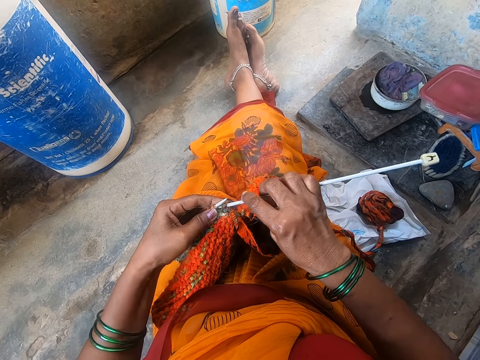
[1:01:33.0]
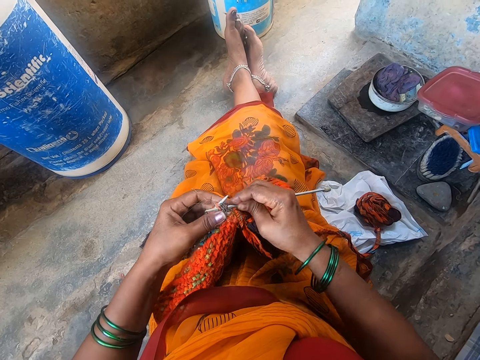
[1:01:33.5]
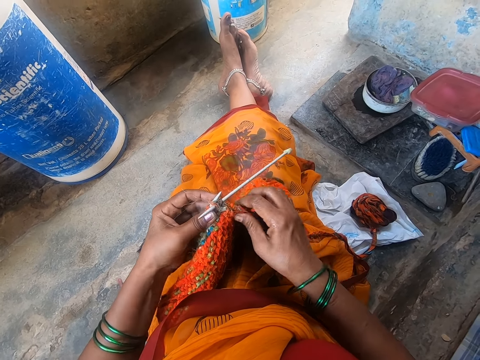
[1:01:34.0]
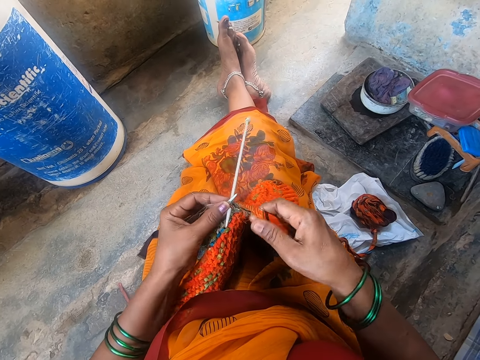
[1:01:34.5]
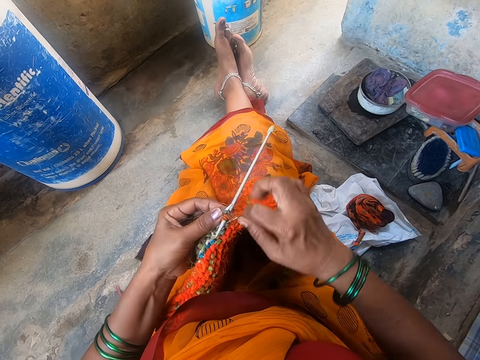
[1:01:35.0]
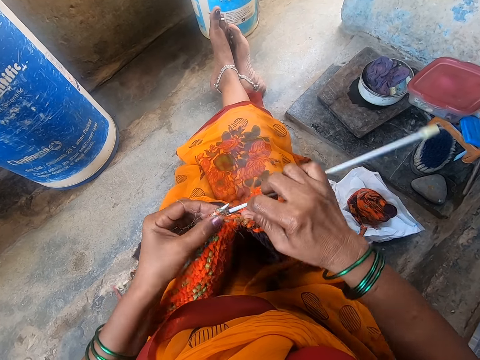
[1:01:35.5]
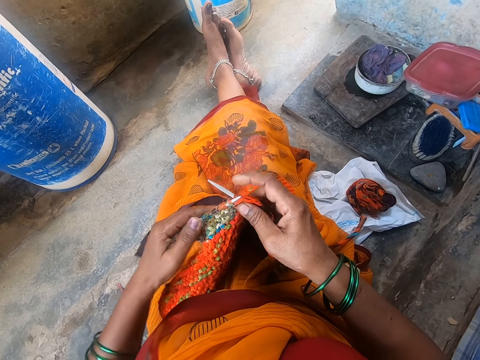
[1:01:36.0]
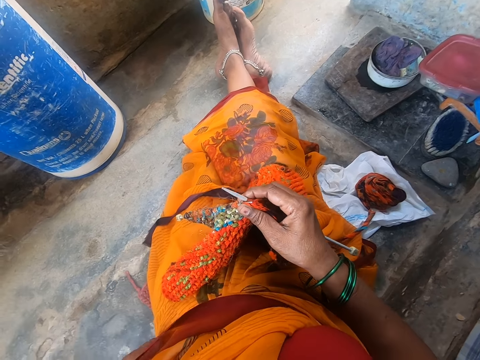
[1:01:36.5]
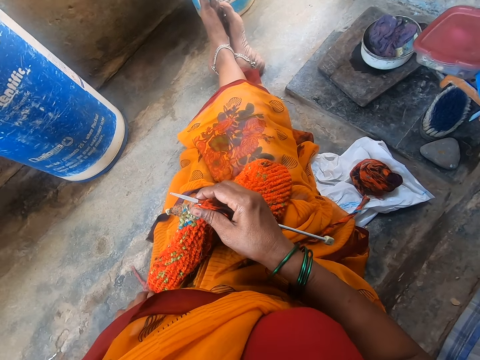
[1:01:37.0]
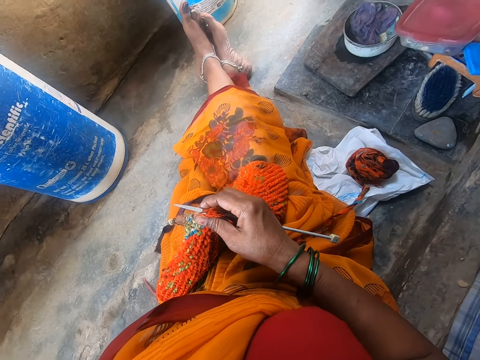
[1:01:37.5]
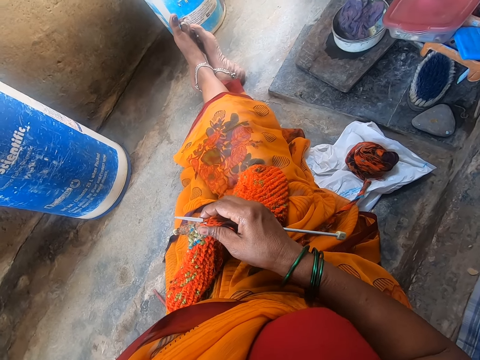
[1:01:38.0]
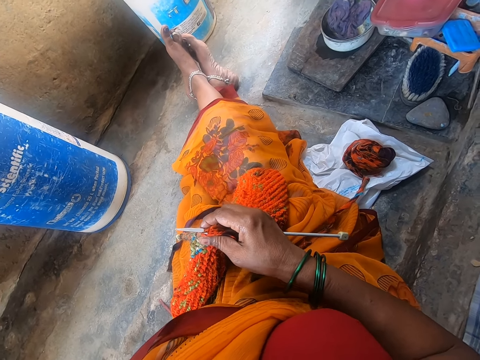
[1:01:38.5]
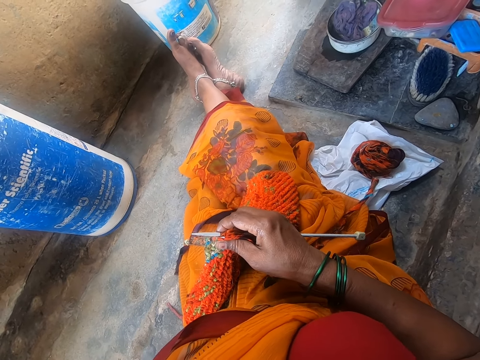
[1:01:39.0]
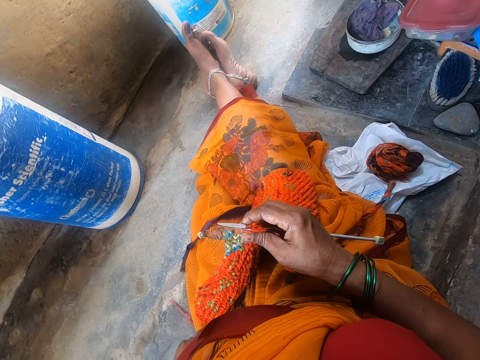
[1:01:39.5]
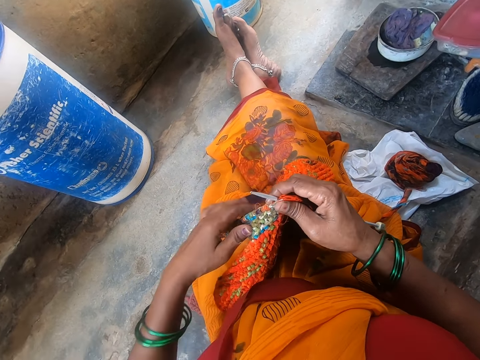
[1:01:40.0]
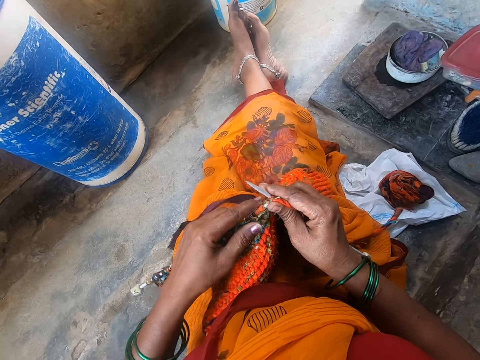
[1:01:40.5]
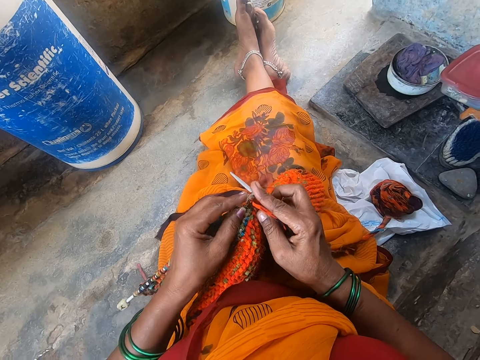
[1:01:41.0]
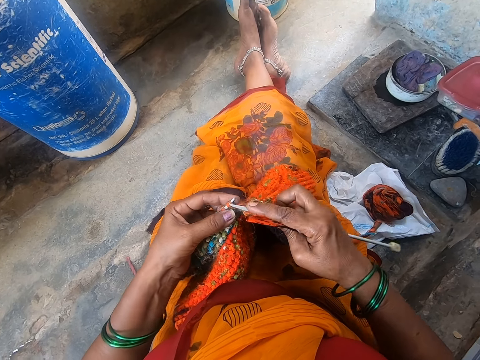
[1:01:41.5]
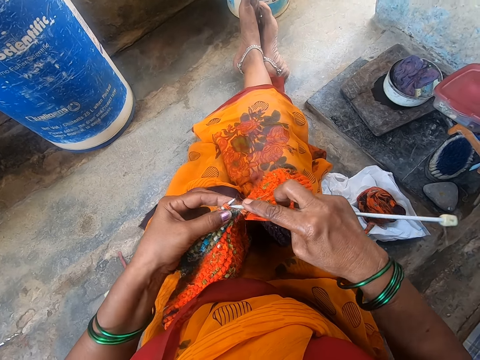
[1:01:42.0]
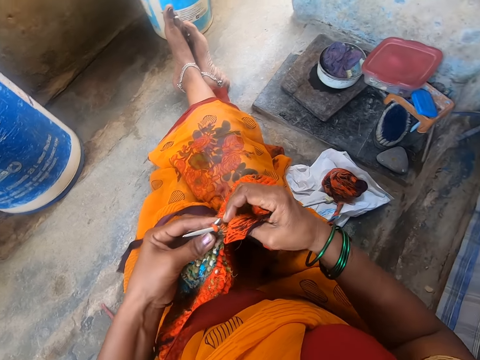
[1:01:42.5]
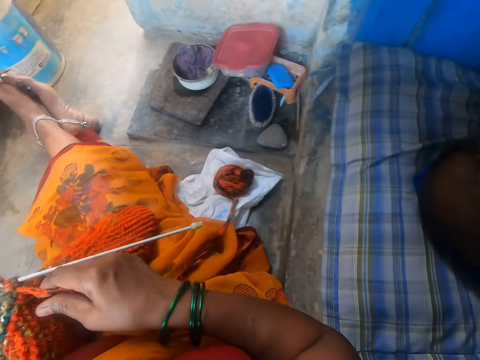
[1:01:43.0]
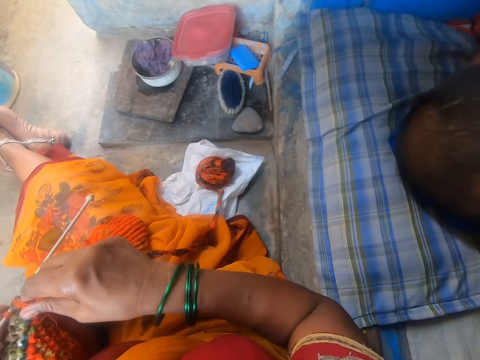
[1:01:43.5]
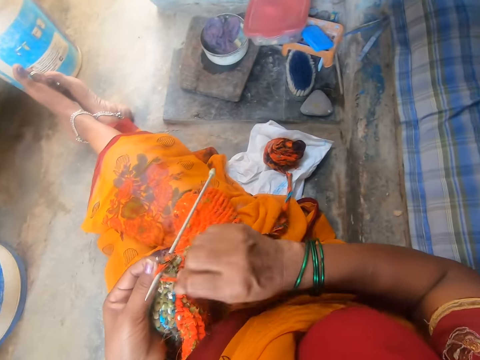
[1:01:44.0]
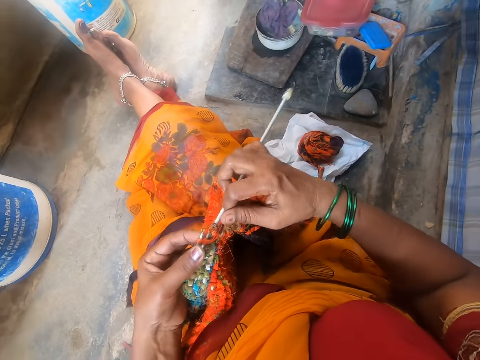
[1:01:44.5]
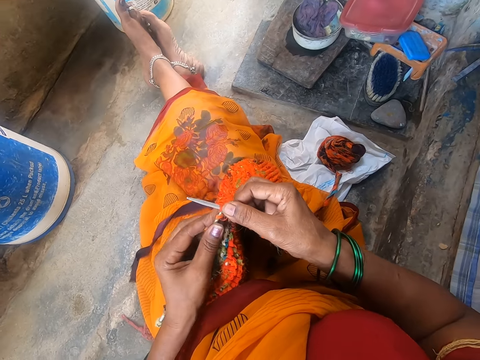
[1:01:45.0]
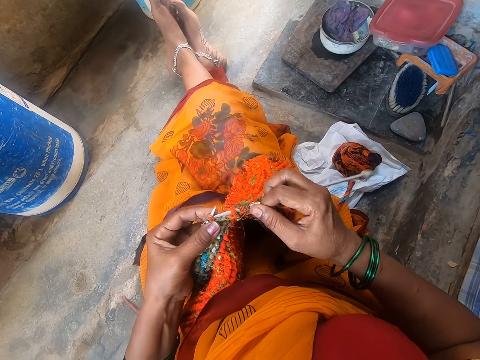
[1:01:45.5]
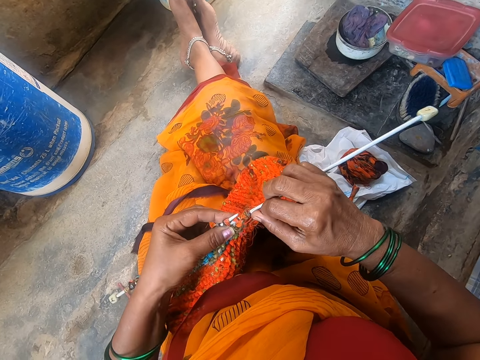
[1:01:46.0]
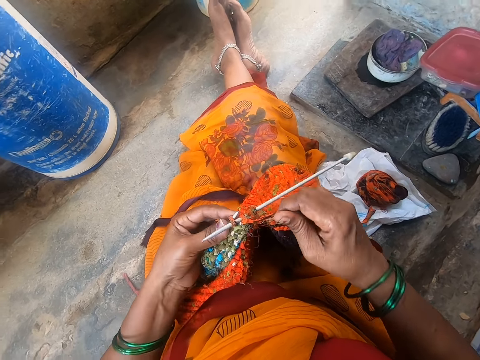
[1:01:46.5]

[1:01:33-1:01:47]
The camera wearer places her hand on the floor. She knits a cloth with a knitting needle.

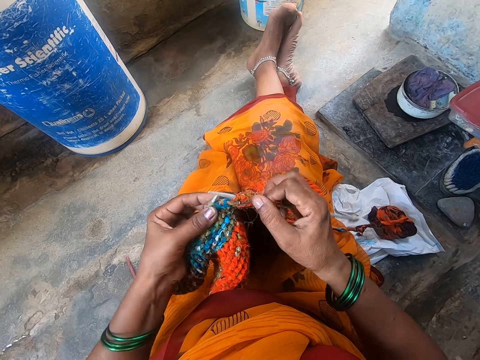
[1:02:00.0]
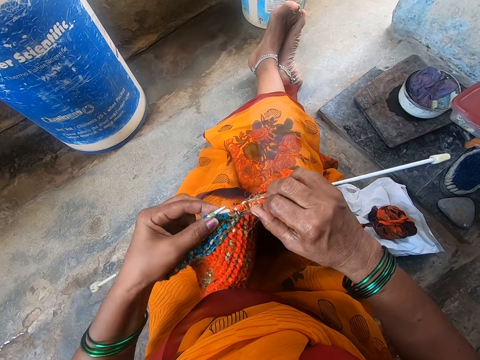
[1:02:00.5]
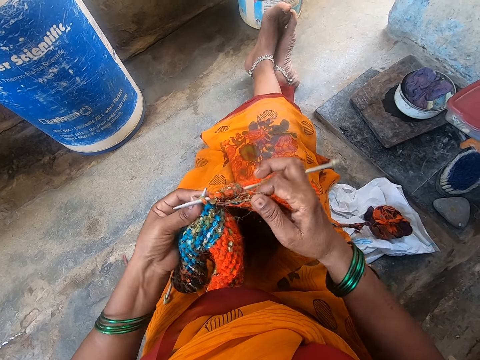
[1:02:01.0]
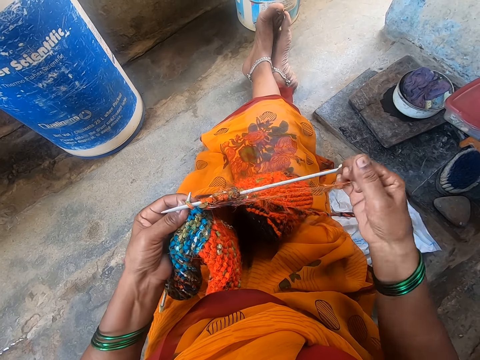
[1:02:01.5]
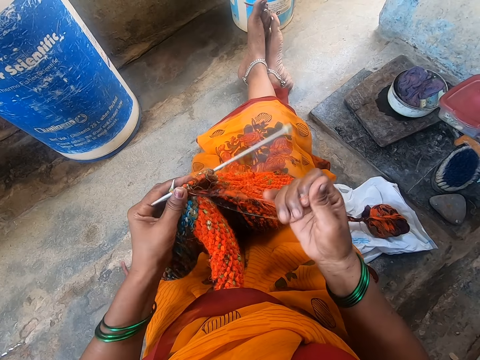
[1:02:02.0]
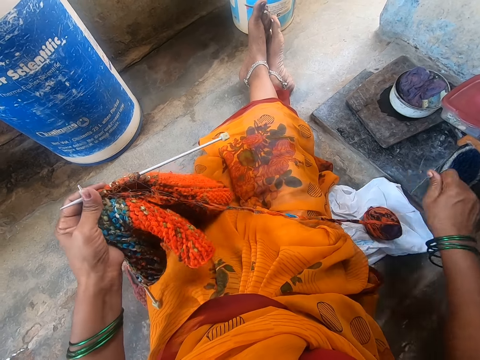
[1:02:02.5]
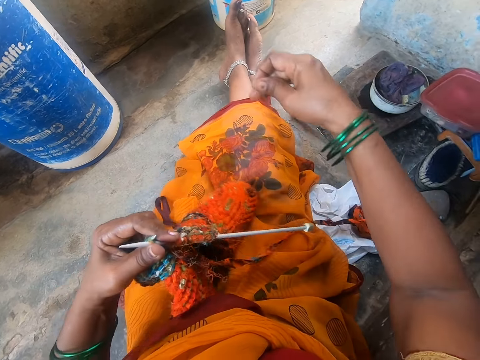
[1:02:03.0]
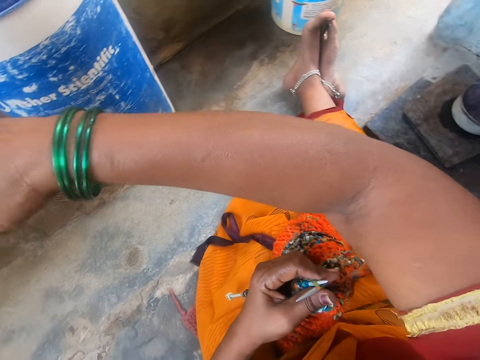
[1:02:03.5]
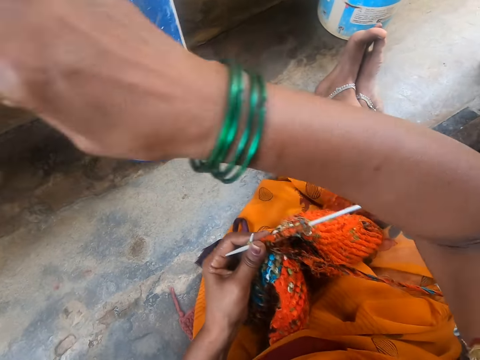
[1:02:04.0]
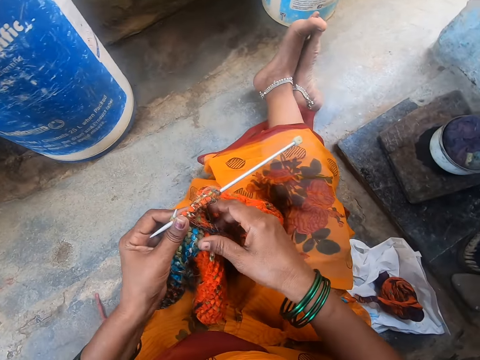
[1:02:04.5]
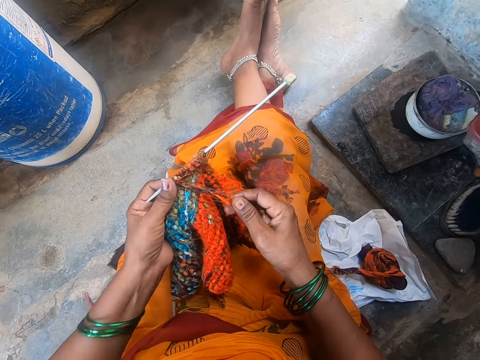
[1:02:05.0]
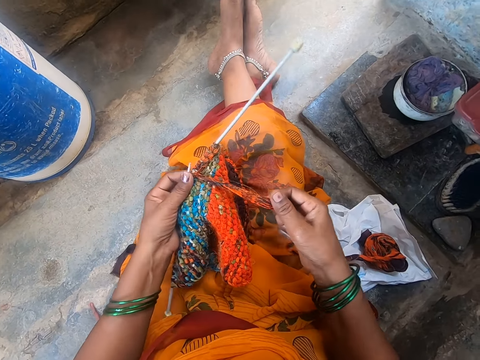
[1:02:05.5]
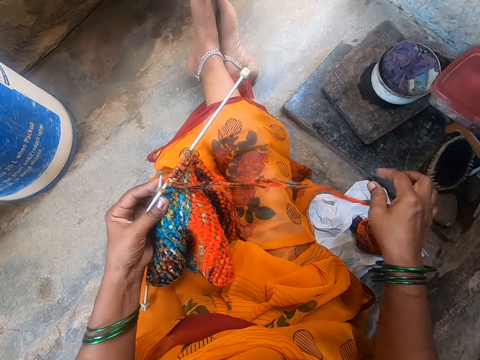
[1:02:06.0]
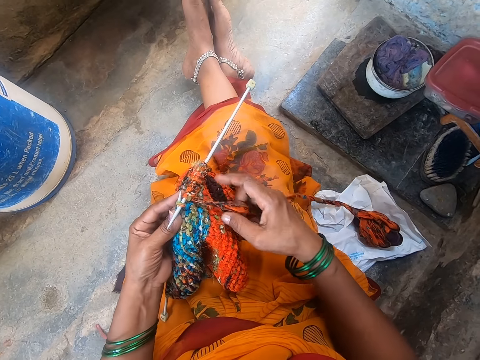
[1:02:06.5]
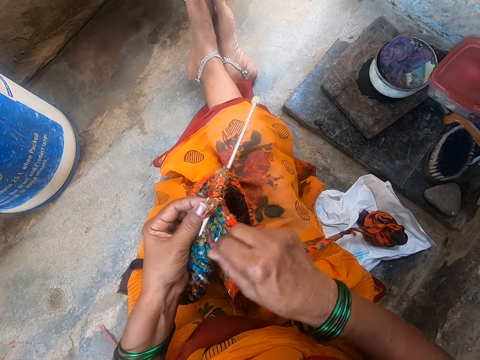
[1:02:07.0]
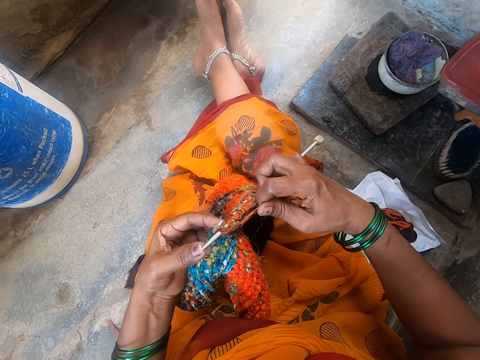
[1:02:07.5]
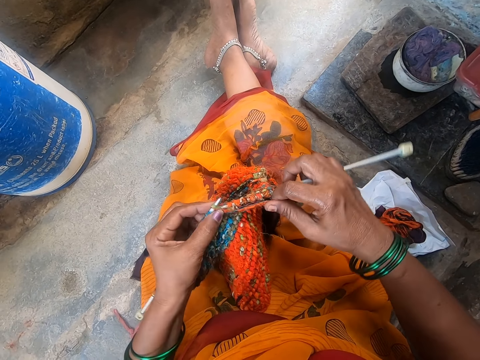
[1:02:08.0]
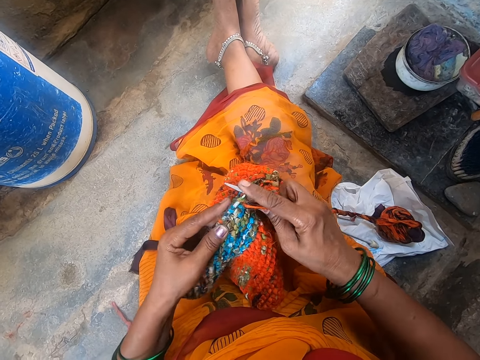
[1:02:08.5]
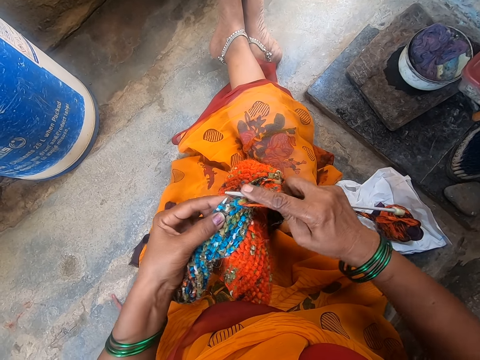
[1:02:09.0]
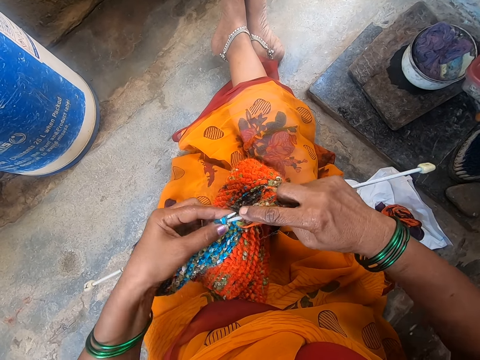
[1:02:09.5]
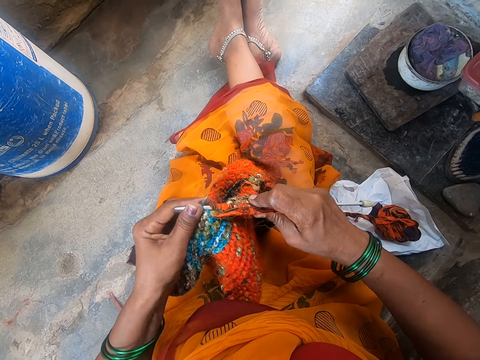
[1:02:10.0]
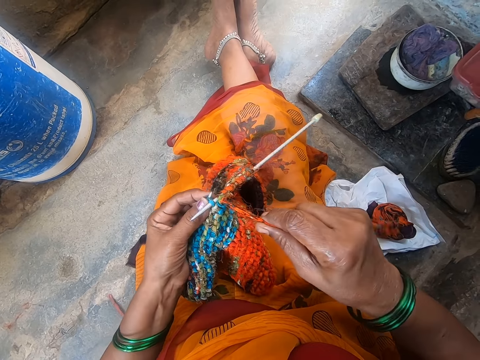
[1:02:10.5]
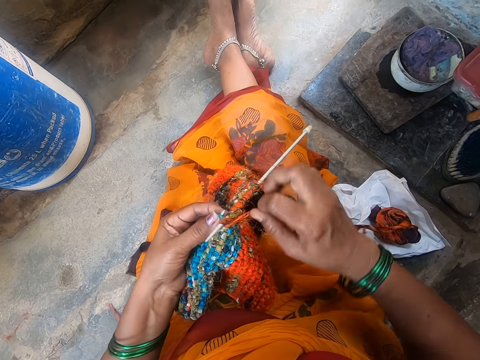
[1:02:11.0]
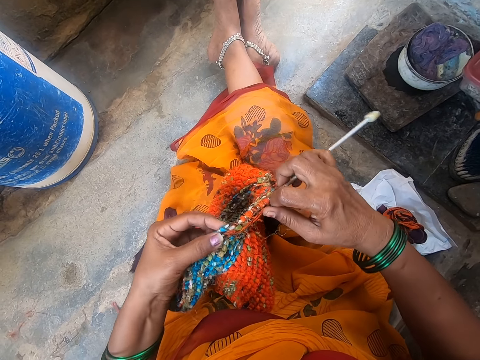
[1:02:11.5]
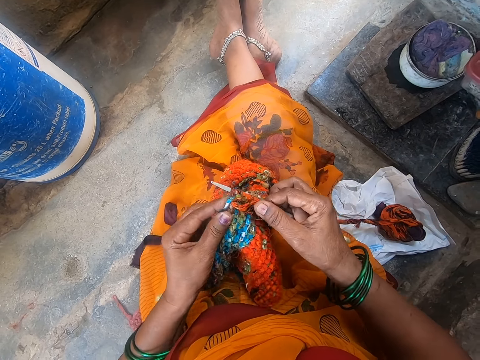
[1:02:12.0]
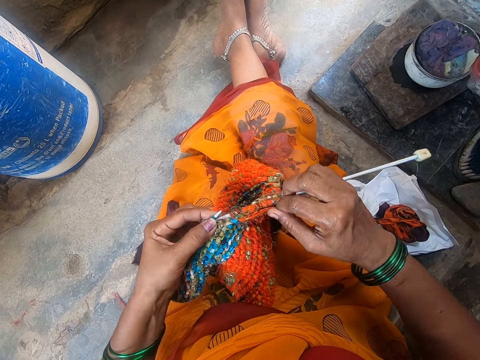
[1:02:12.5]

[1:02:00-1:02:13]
The camera wearer stretches a thread with a hand. They remove loose wool and put away the loose wool. They drop down litter. They adjust wool. They stretch the thread with a hand. They knit a cloth with a knitting needle.
